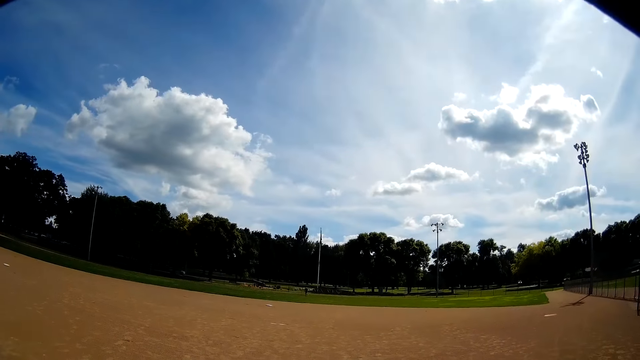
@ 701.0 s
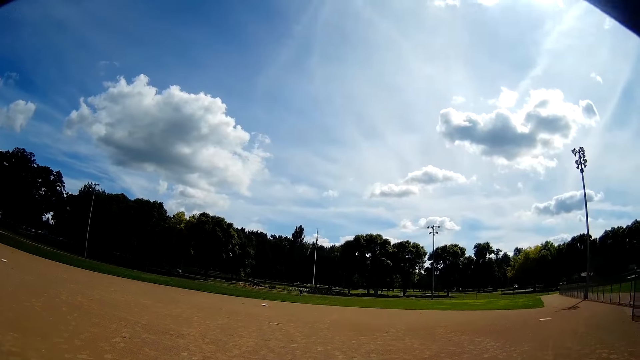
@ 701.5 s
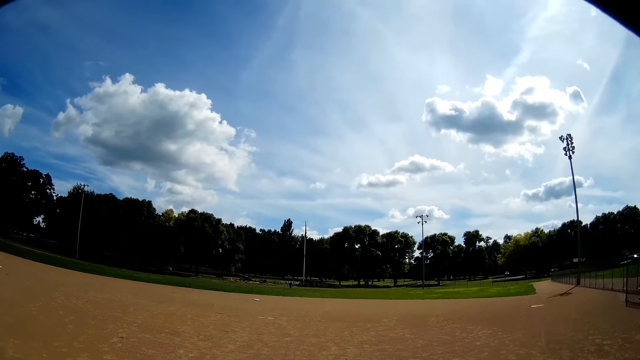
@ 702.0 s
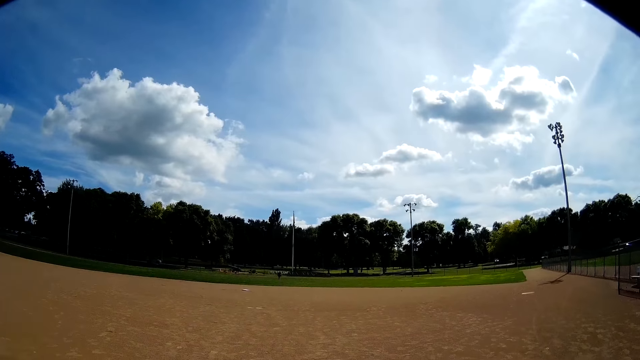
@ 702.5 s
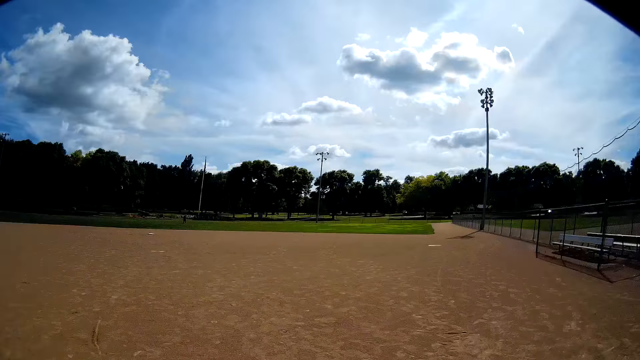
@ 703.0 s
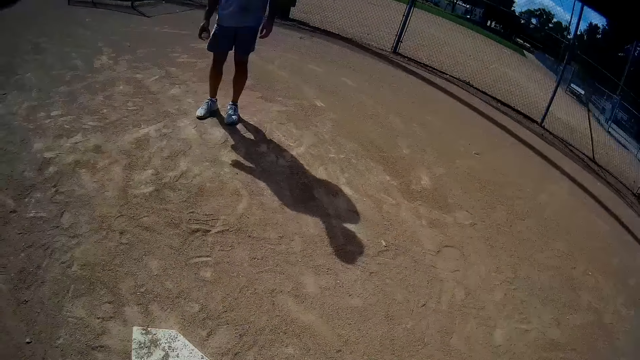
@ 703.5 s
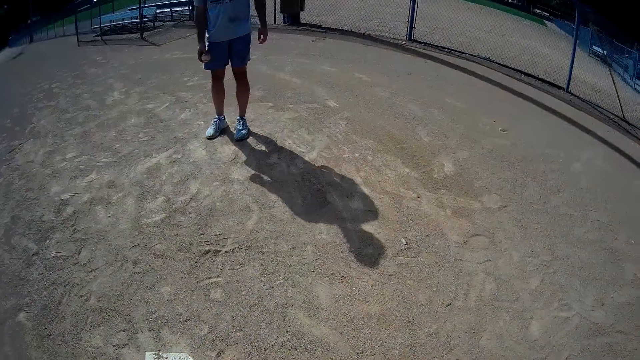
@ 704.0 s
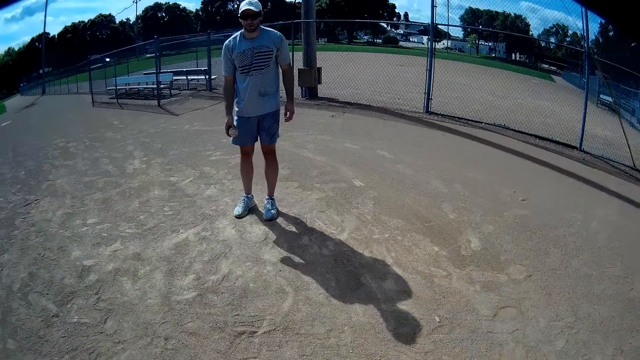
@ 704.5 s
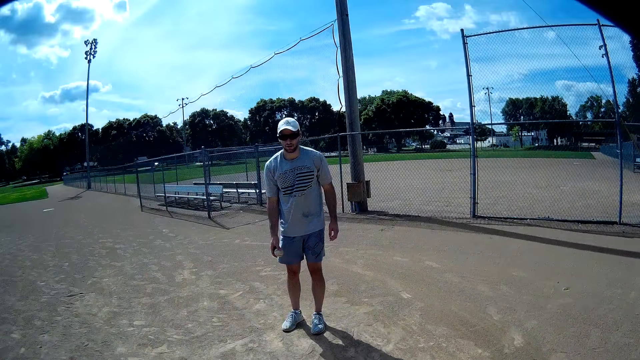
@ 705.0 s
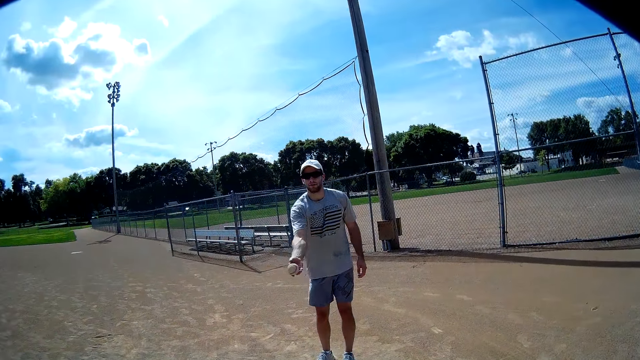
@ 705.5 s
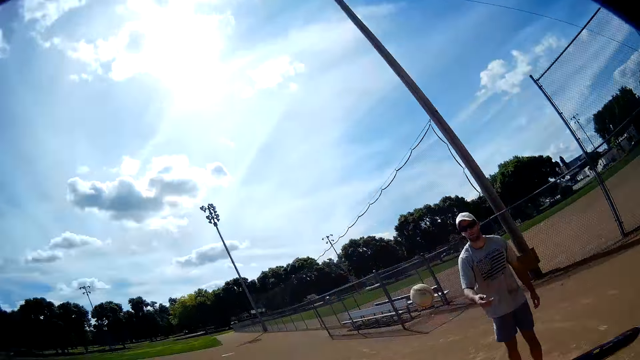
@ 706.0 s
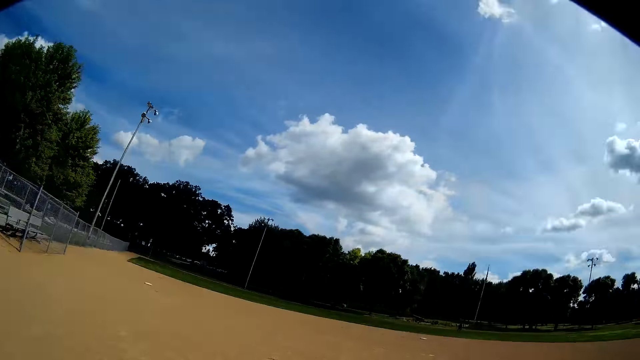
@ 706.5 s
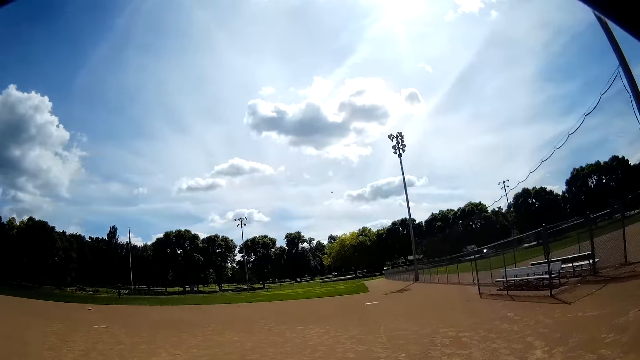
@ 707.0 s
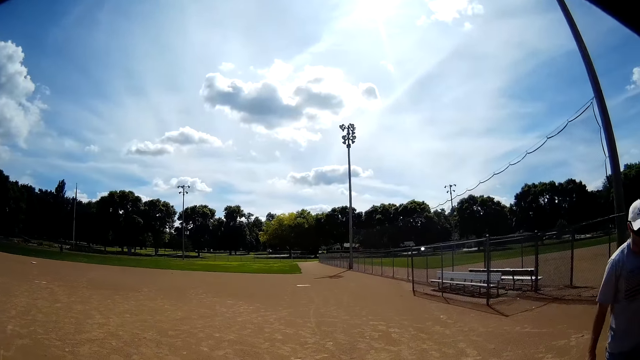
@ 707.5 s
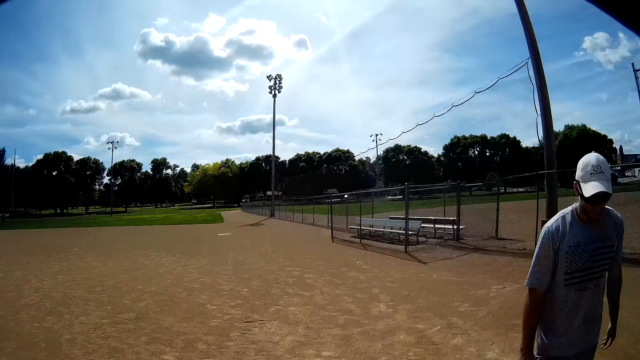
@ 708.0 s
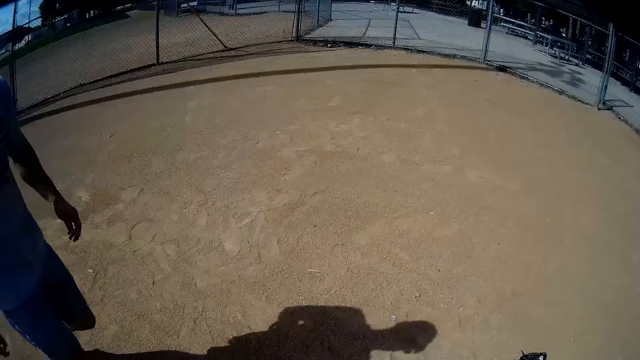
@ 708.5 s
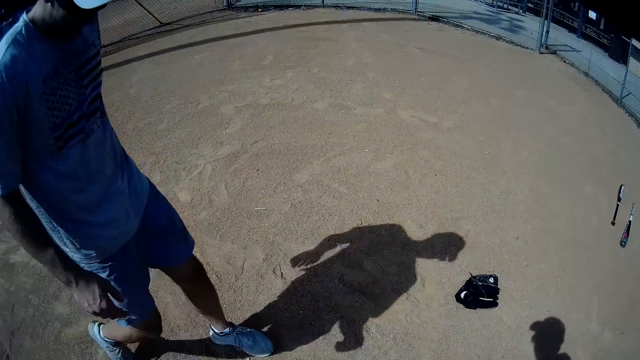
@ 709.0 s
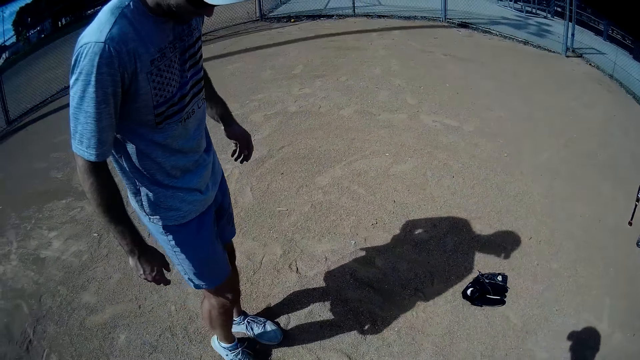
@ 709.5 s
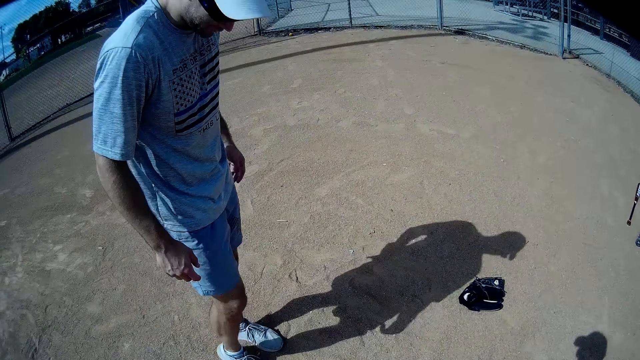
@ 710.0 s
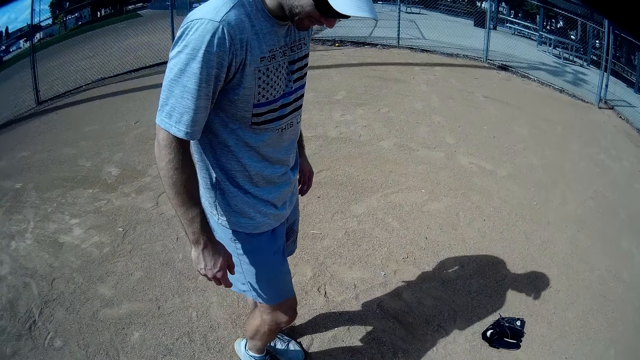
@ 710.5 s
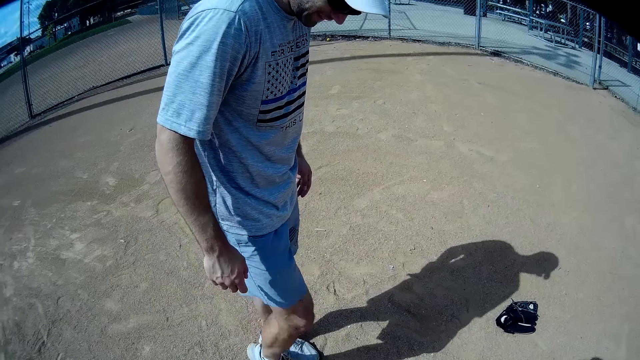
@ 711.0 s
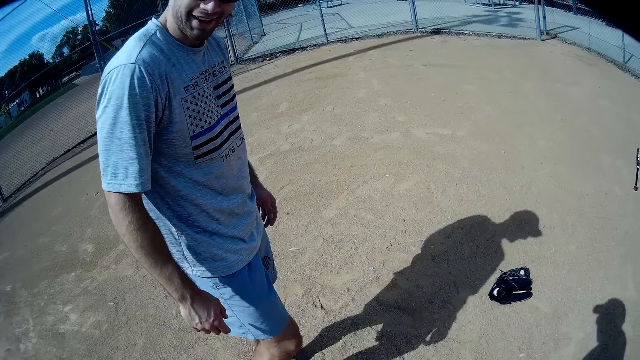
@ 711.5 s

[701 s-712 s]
A man runs around the field. Another man looks around. The other man throws the ninth baseball towards the camera wearer with his right hand. The camera wearer hits the baseball with the ninth baseball bat in his hands. He kicks the ball. The other man steps.

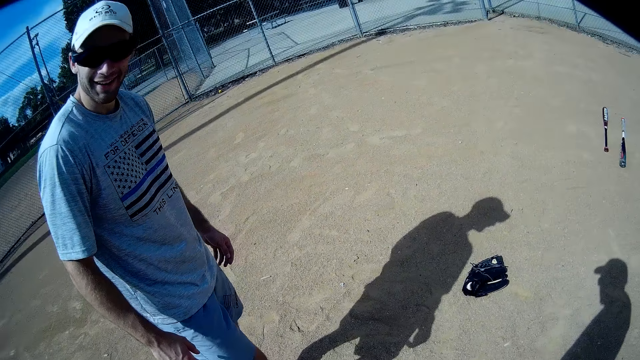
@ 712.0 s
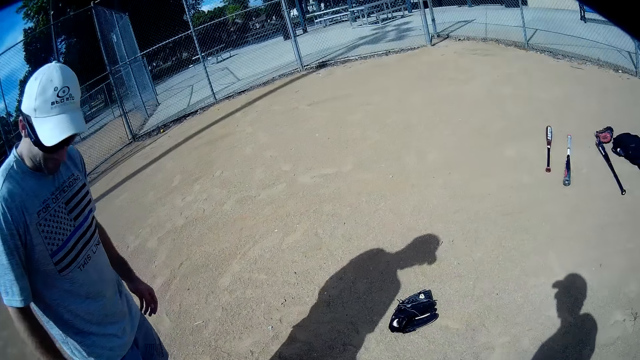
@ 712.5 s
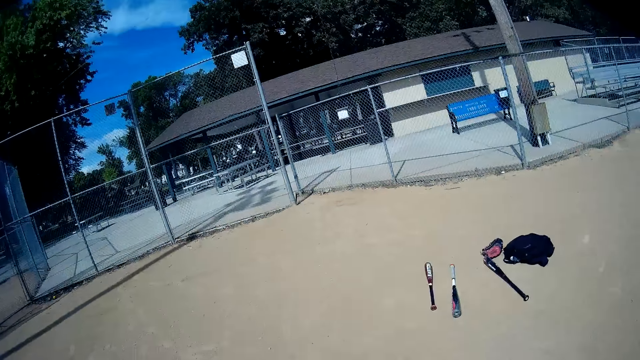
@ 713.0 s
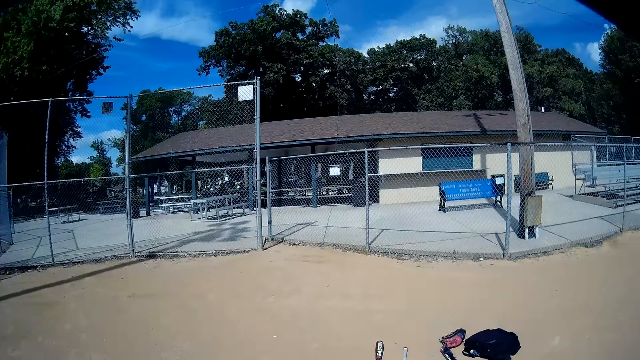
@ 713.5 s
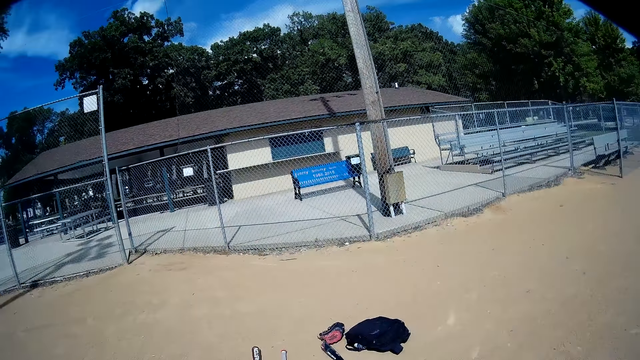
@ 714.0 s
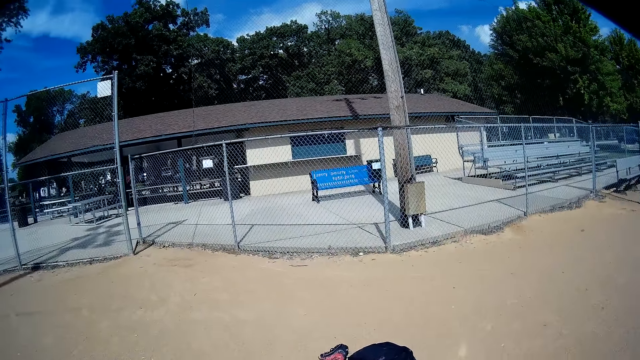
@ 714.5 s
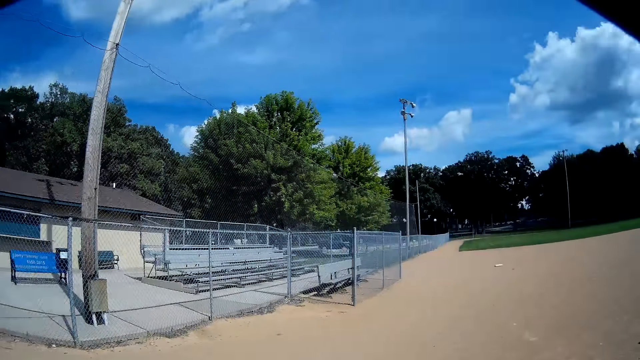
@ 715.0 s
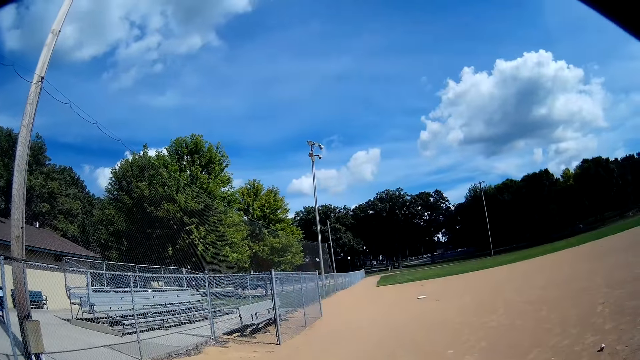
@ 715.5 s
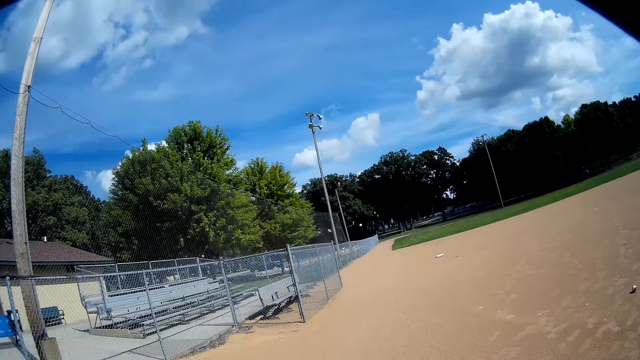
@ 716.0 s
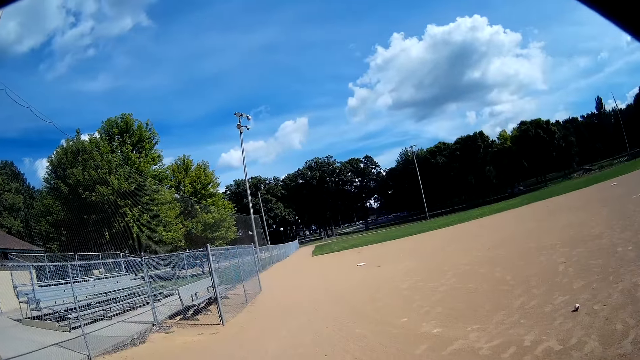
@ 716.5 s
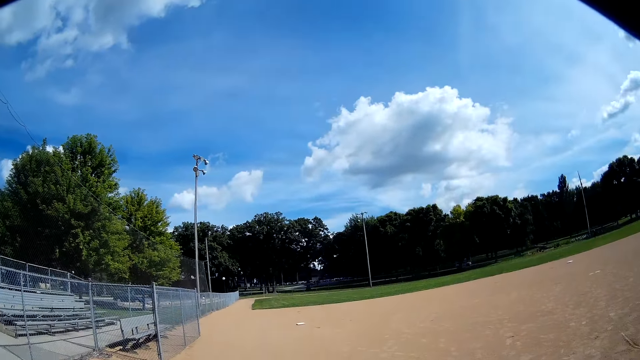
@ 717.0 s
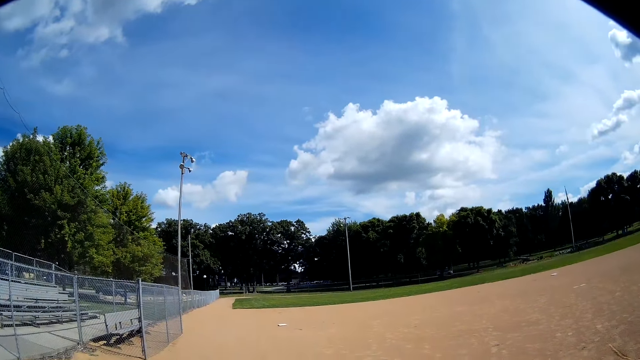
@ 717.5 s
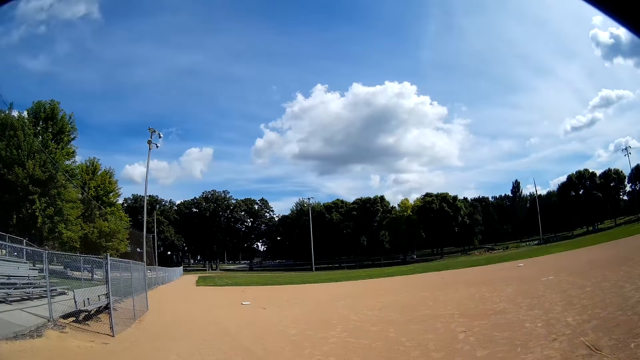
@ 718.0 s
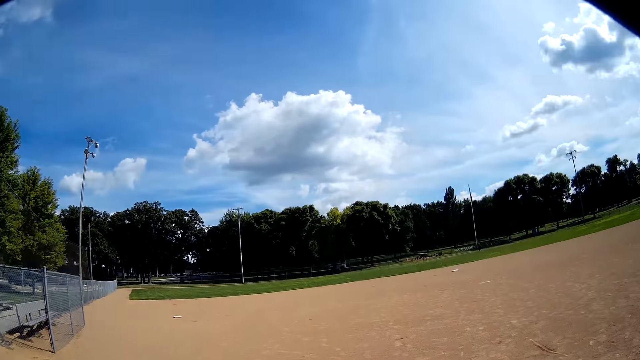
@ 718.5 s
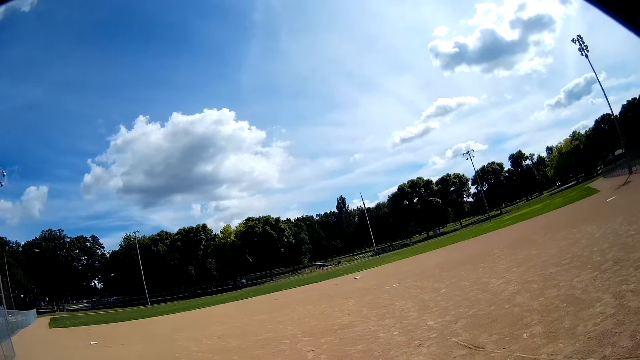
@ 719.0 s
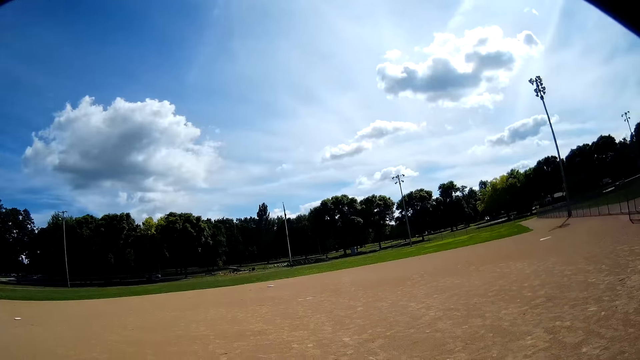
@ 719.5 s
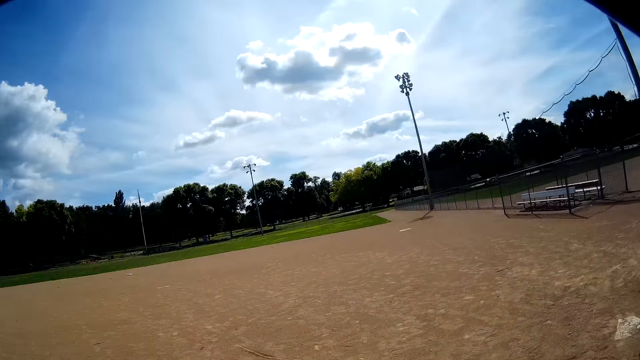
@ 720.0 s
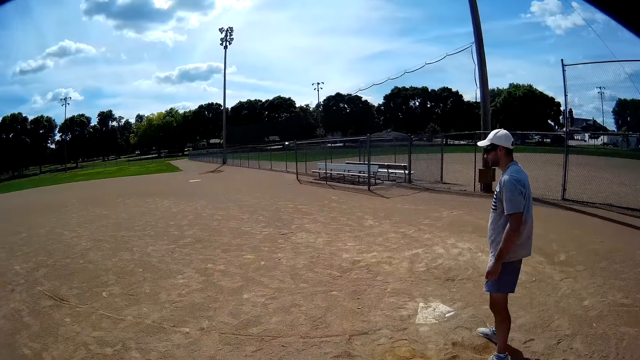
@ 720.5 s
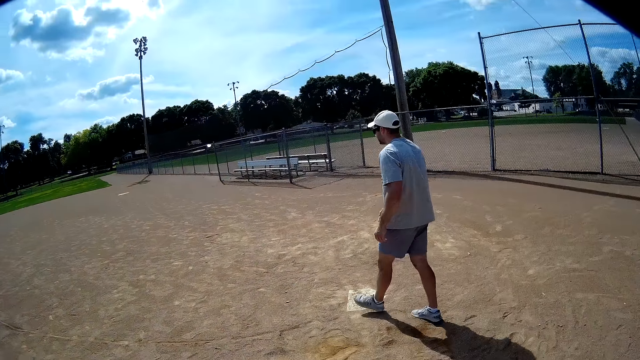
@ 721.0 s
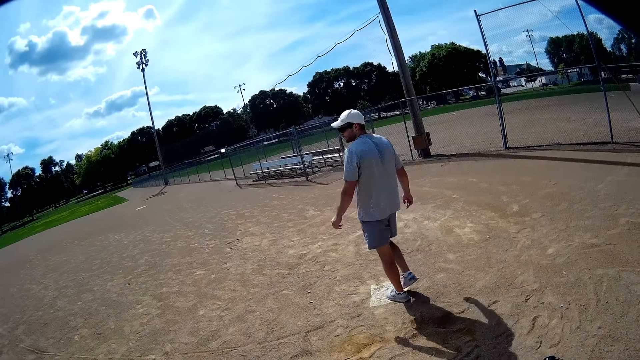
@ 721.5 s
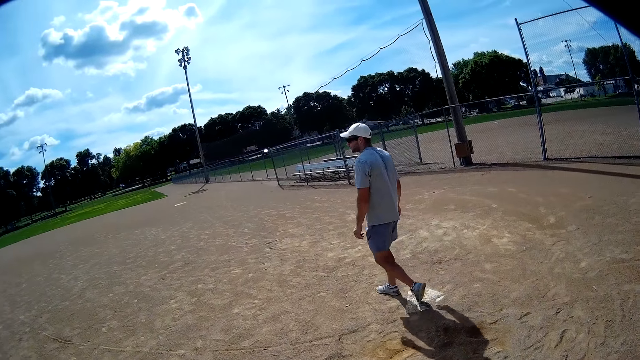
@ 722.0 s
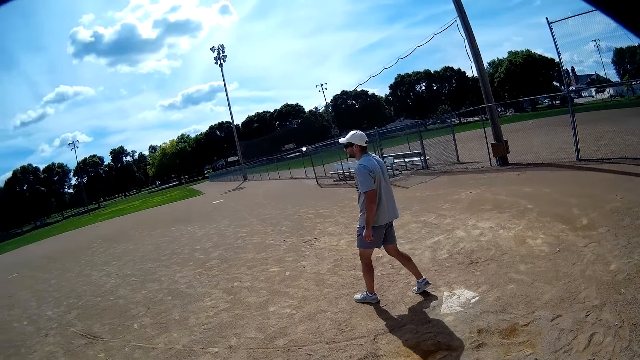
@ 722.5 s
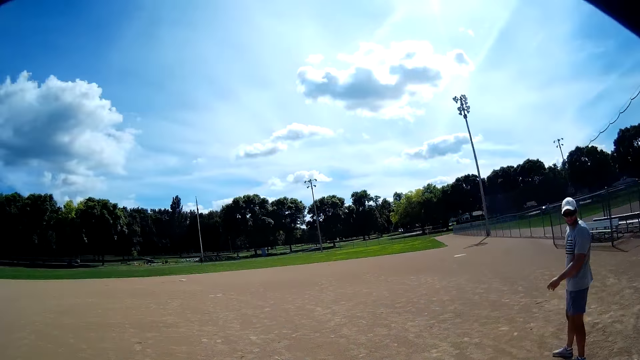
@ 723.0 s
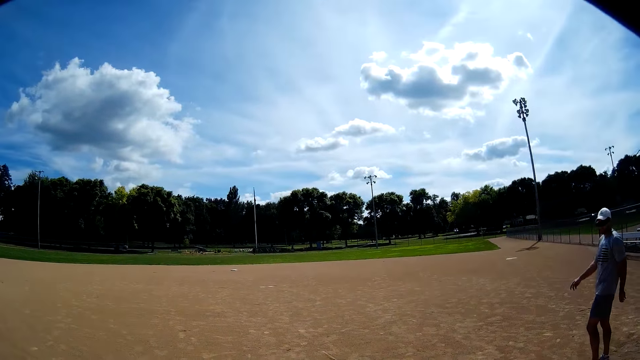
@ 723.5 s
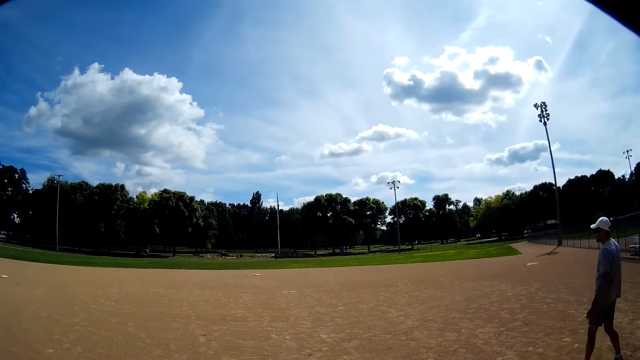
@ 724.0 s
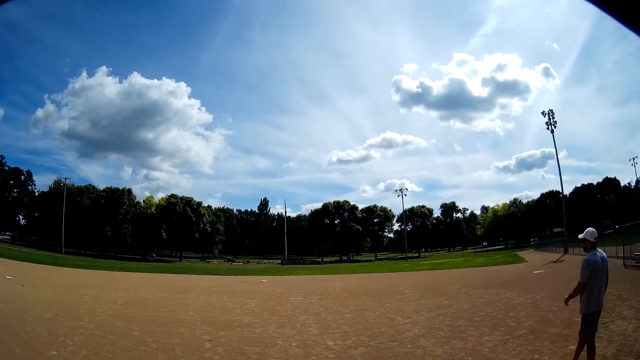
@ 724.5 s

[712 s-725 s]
The camera wearer looks around. They walk around.
